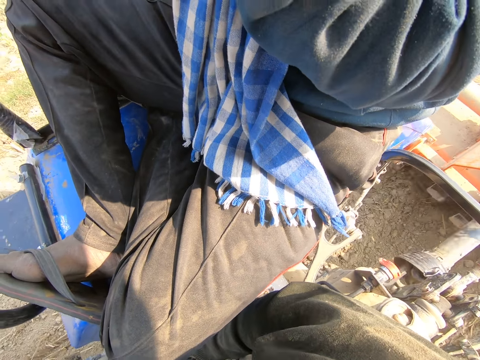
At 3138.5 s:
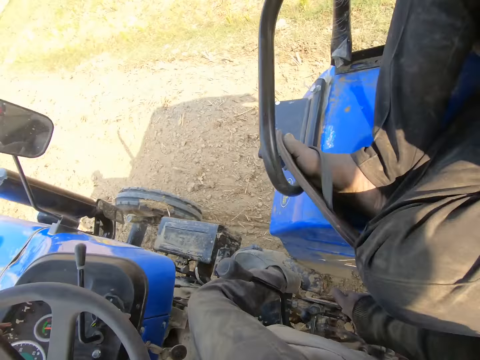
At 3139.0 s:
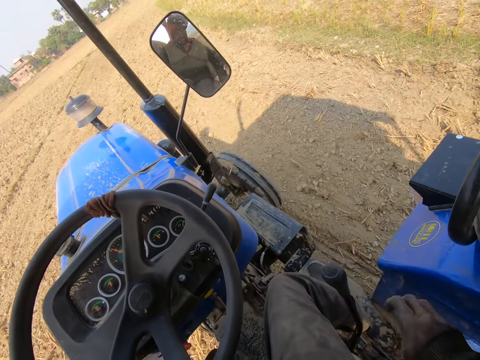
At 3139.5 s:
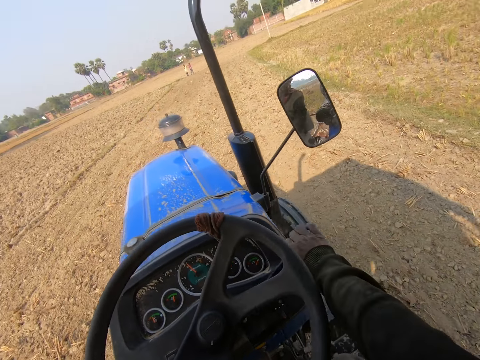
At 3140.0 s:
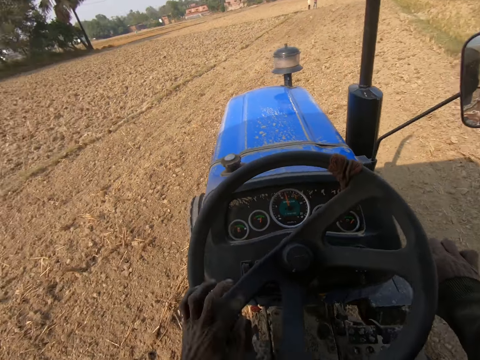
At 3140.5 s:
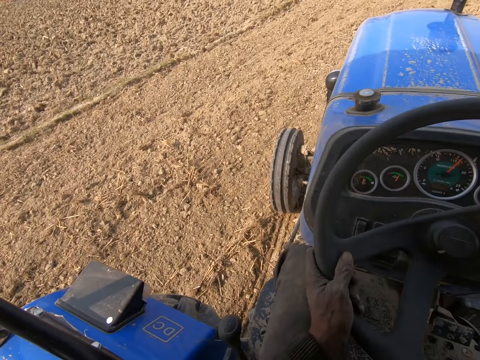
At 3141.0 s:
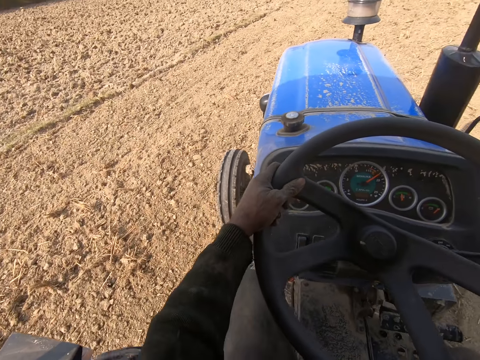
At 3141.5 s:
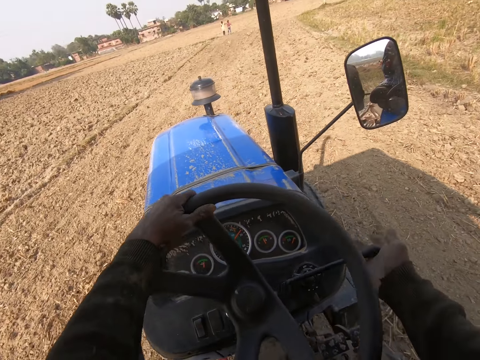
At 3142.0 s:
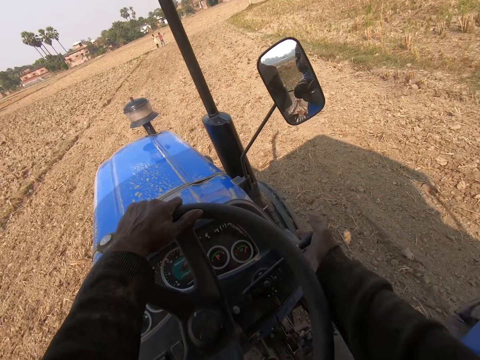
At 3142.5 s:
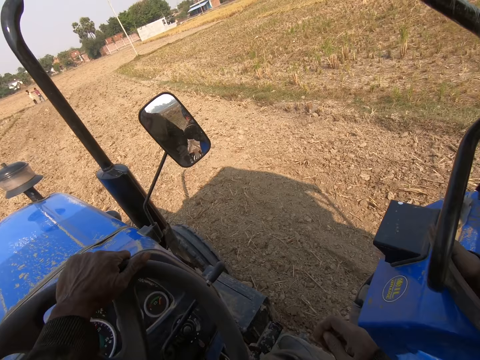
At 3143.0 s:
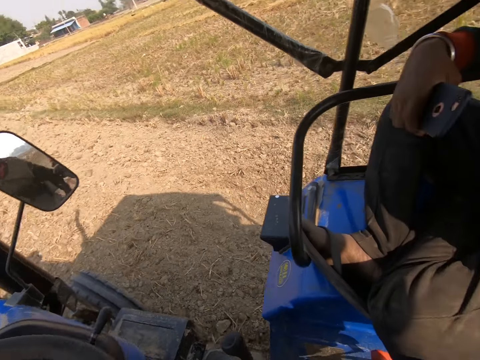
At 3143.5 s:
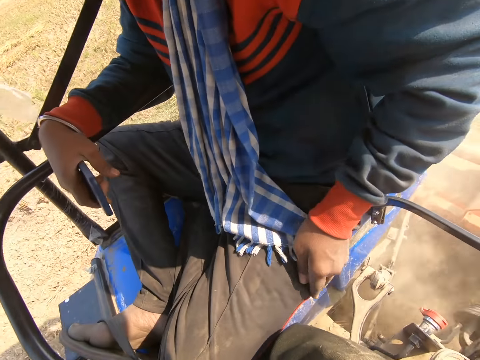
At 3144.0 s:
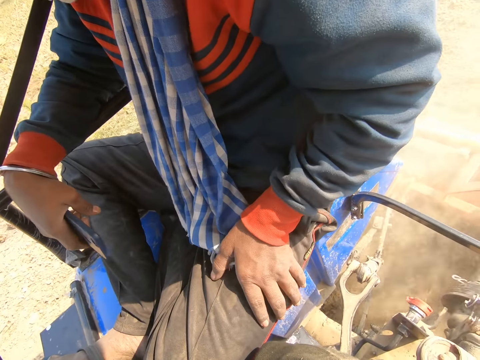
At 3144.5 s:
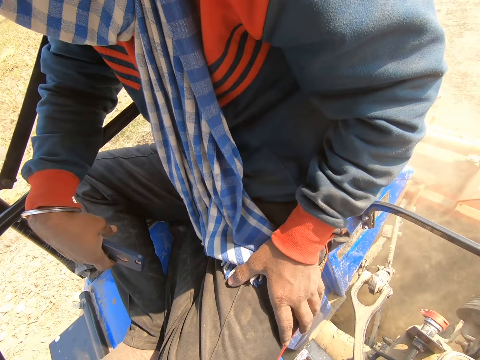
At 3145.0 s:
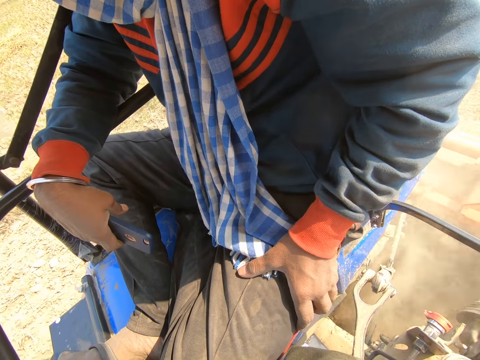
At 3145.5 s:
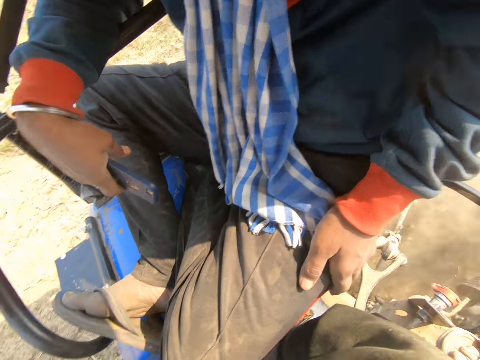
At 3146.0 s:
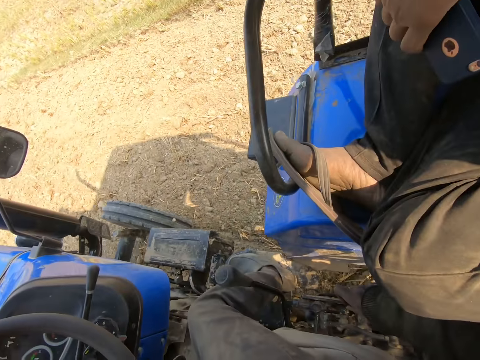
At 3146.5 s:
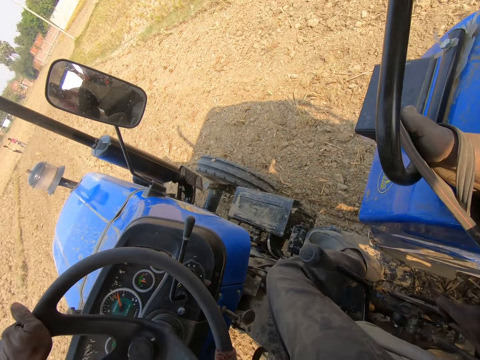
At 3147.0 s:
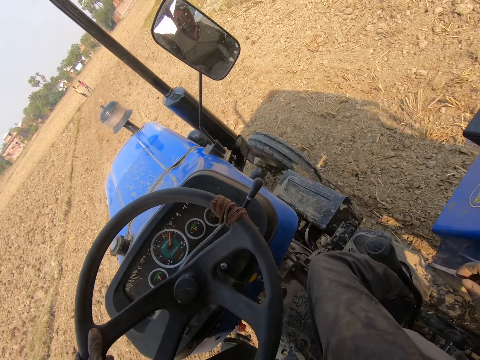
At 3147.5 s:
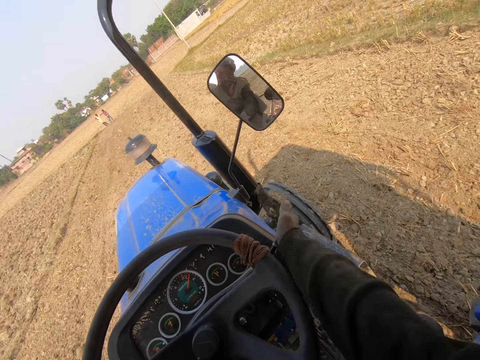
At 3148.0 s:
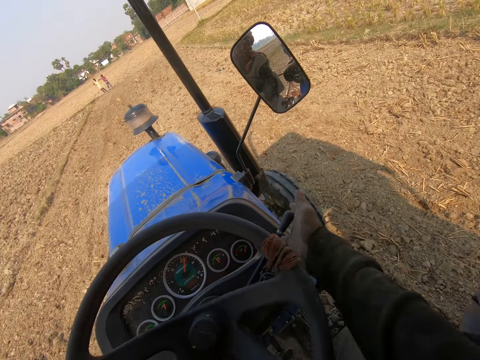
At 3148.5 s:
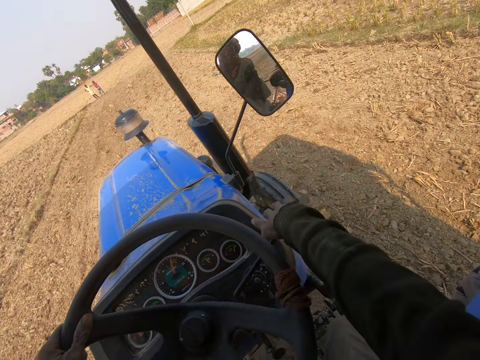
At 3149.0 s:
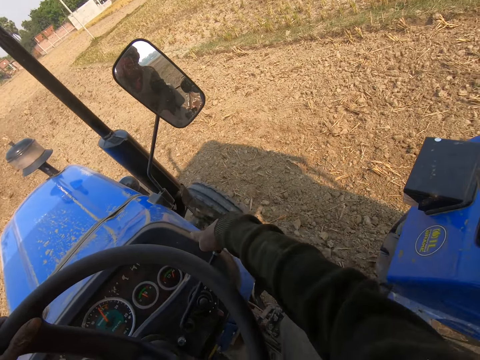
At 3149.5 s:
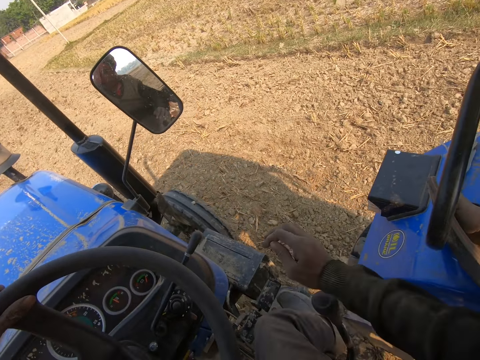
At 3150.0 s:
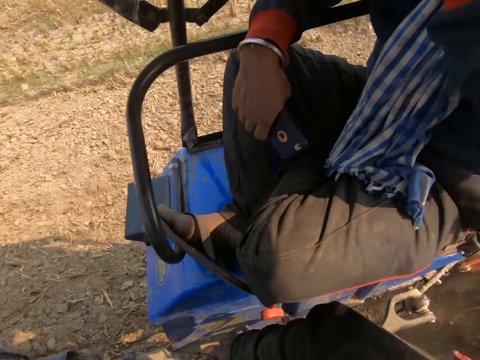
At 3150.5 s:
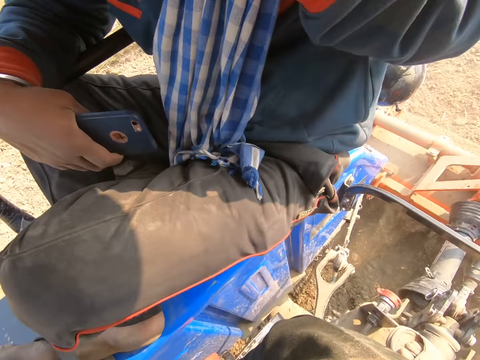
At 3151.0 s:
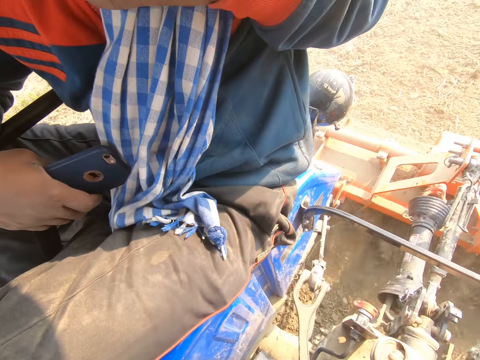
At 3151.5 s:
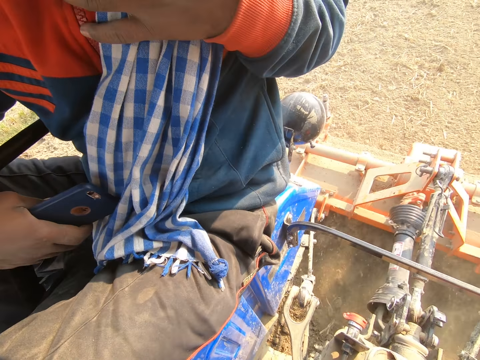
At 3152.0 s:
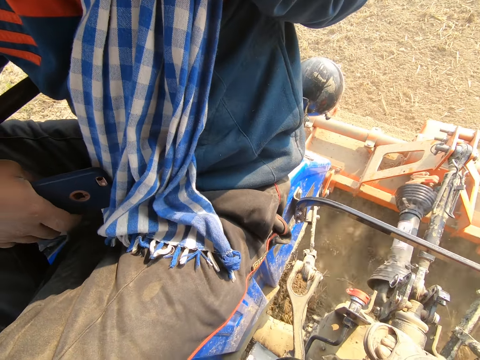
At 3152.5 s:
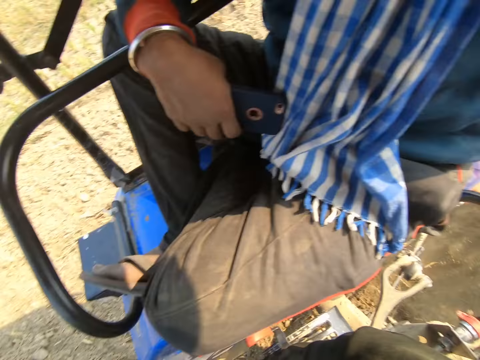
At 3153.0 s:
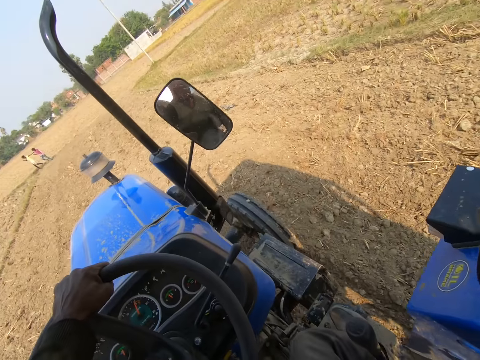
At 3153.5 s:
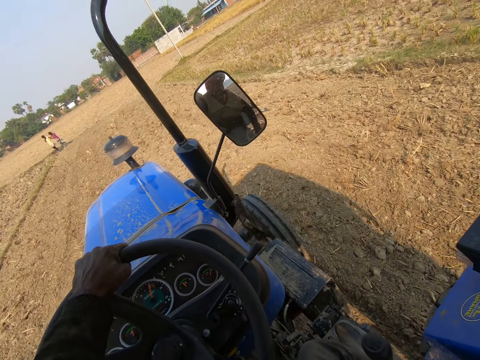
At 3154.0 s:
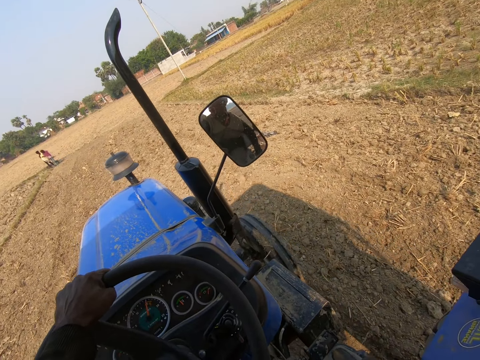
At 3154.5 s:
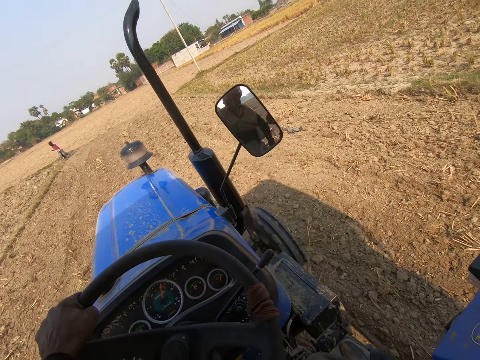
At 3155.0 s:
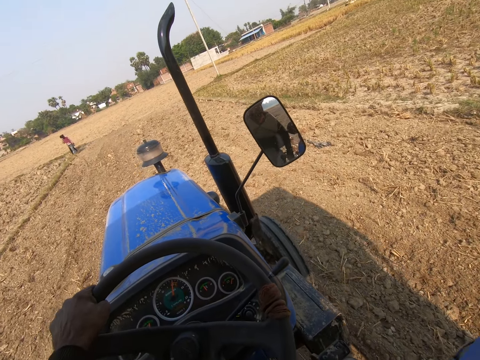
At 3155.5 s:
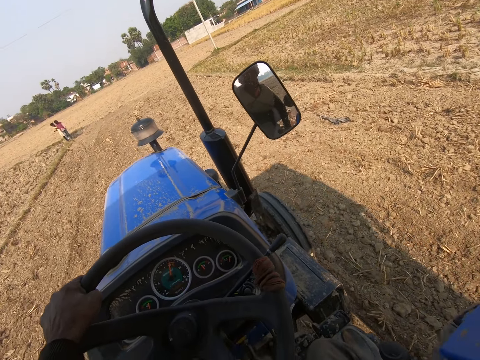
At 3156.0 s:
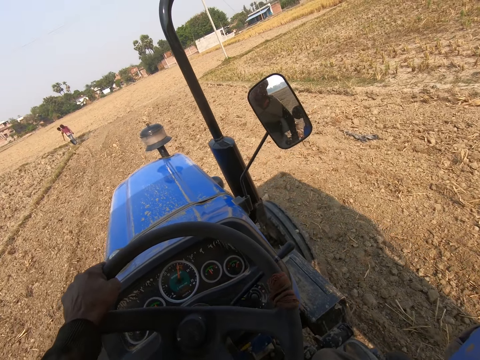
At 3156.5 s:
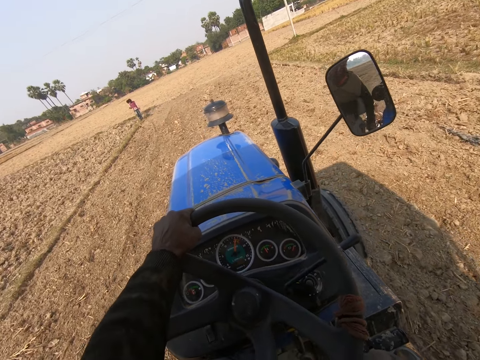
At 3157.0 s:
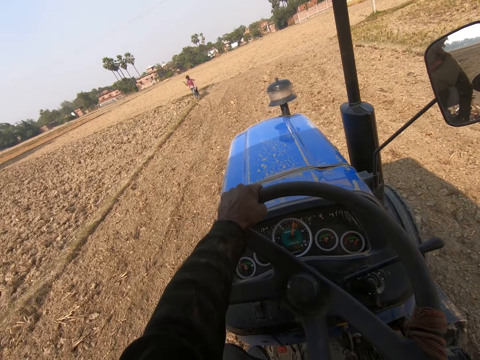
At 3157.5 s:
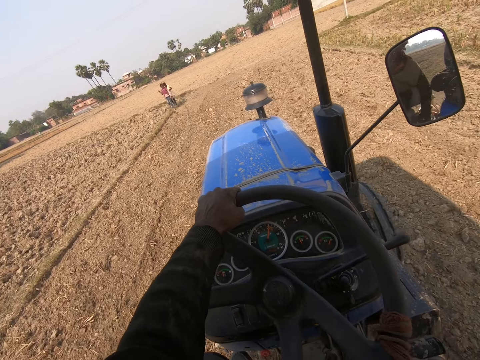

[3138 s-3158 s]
The camera wearer drives the tractor. A man touches the trouser. The camera wearer drives the tractor. The man looks around. The camera wearer drives the tractor.
